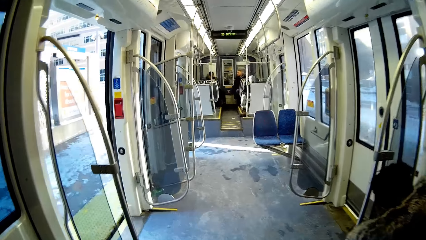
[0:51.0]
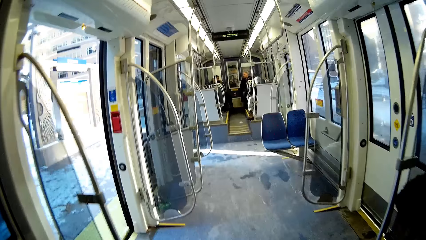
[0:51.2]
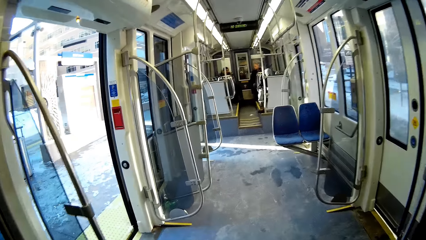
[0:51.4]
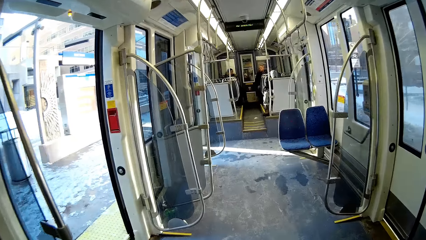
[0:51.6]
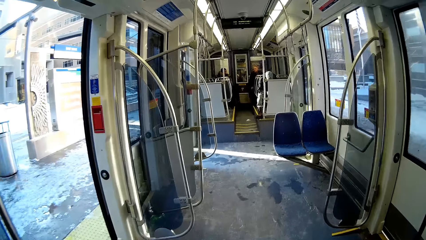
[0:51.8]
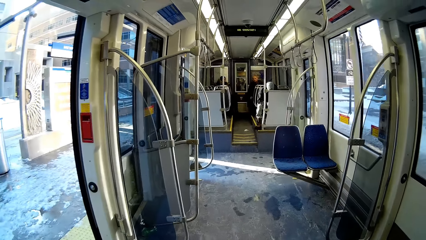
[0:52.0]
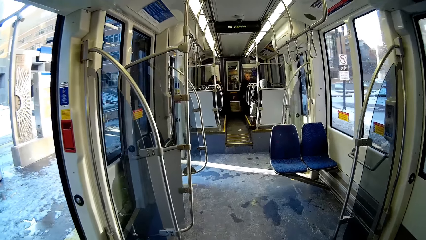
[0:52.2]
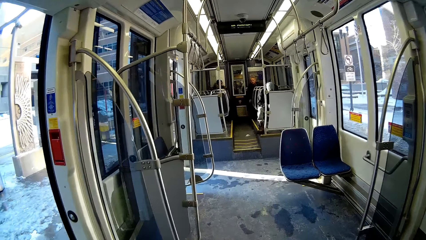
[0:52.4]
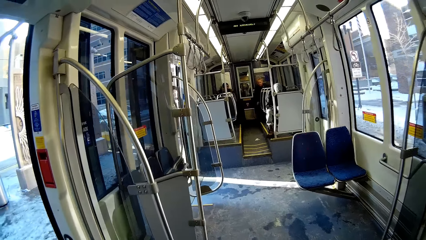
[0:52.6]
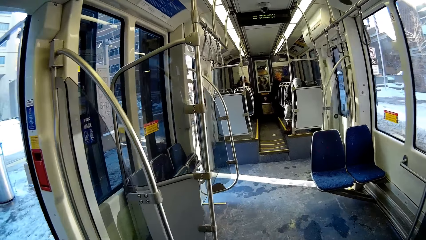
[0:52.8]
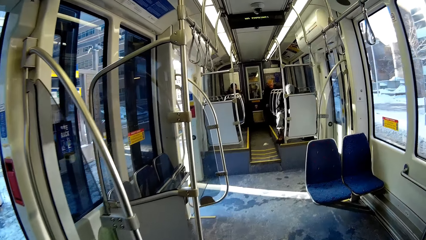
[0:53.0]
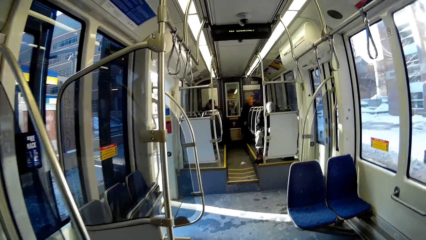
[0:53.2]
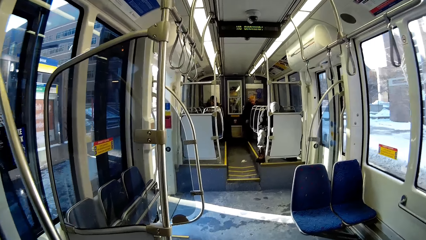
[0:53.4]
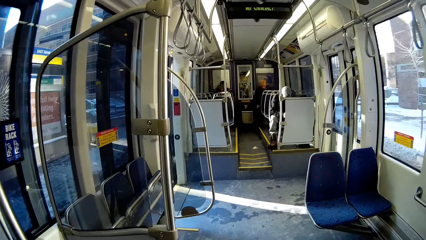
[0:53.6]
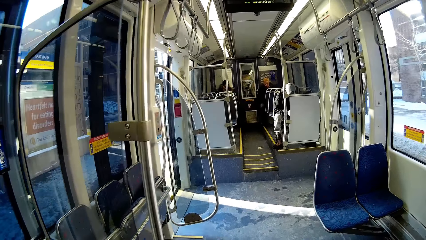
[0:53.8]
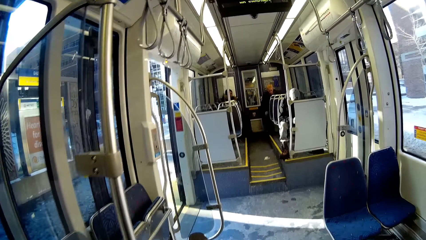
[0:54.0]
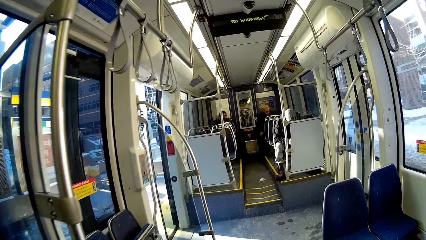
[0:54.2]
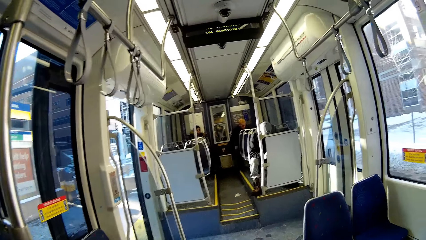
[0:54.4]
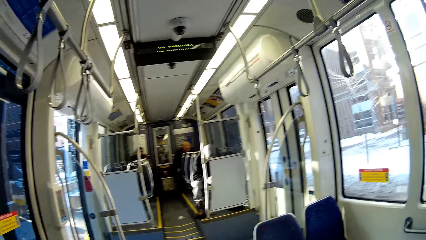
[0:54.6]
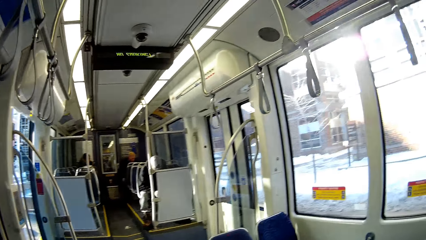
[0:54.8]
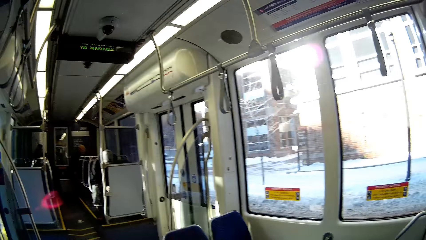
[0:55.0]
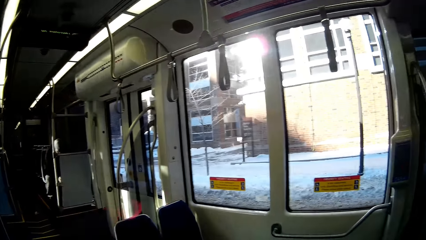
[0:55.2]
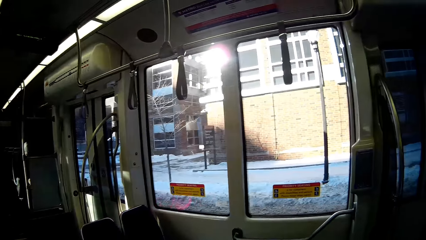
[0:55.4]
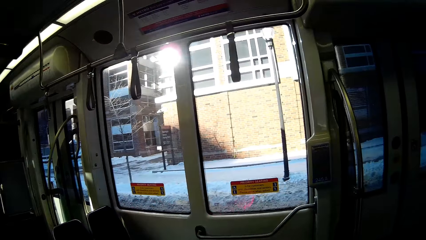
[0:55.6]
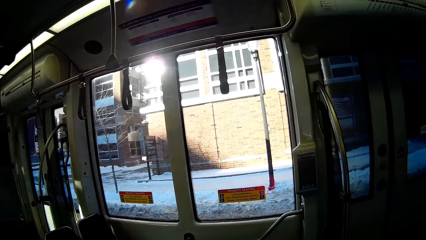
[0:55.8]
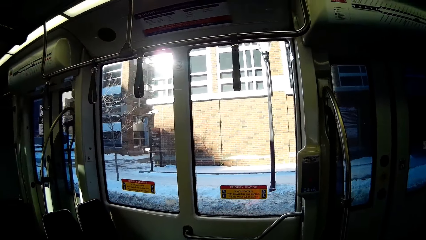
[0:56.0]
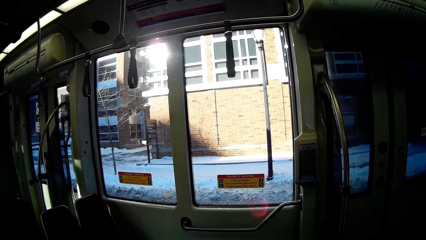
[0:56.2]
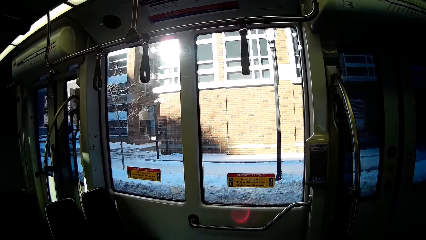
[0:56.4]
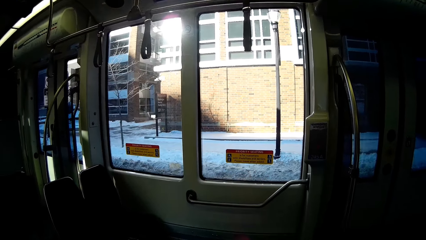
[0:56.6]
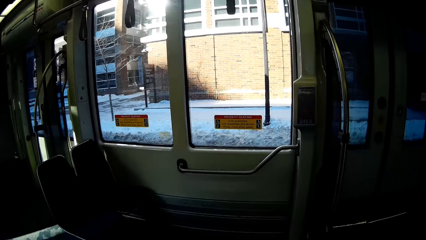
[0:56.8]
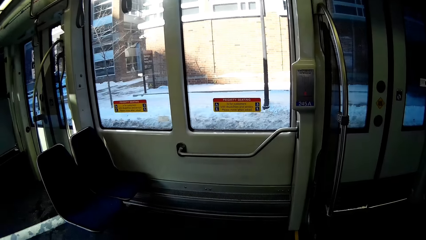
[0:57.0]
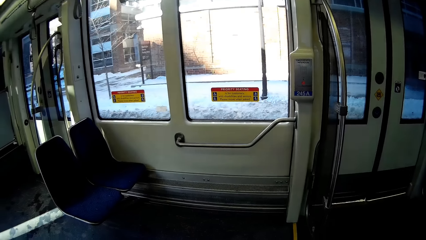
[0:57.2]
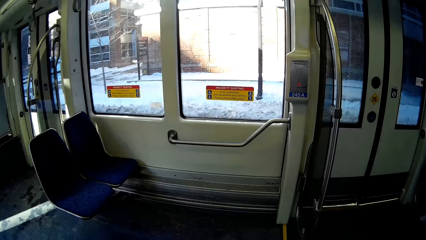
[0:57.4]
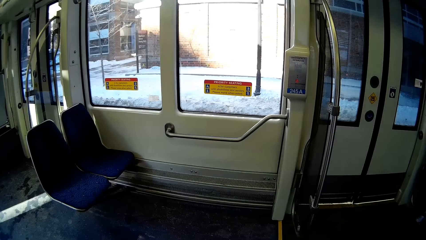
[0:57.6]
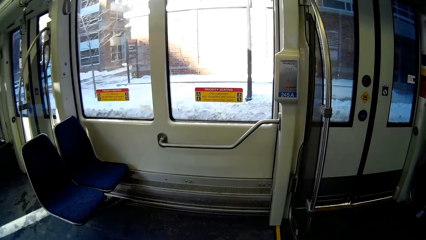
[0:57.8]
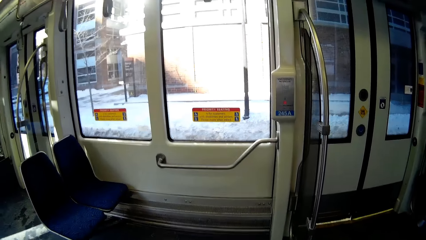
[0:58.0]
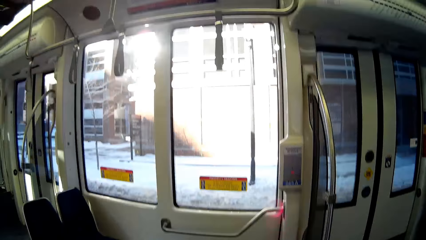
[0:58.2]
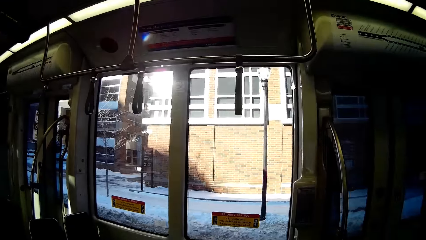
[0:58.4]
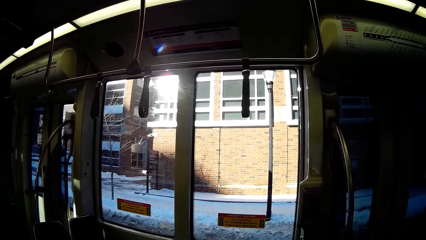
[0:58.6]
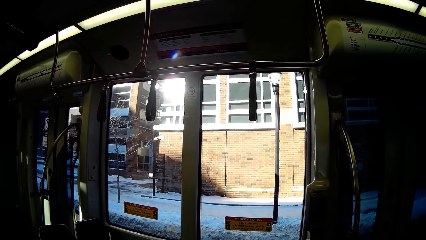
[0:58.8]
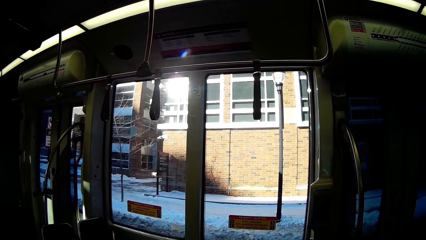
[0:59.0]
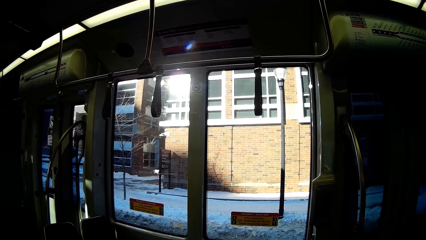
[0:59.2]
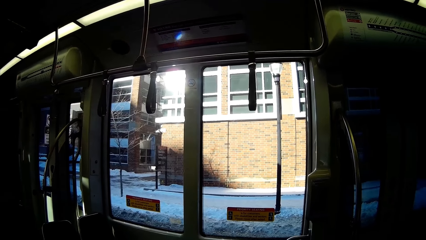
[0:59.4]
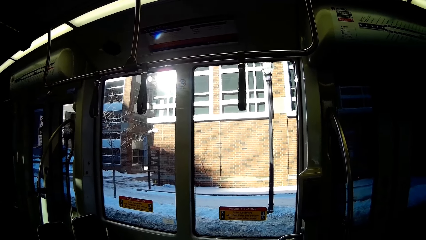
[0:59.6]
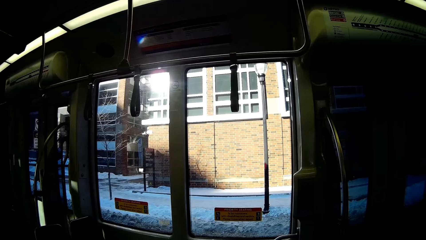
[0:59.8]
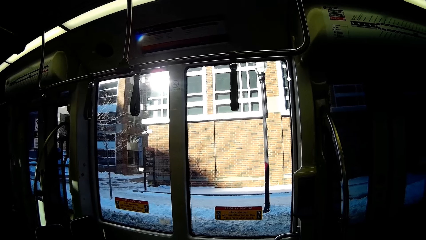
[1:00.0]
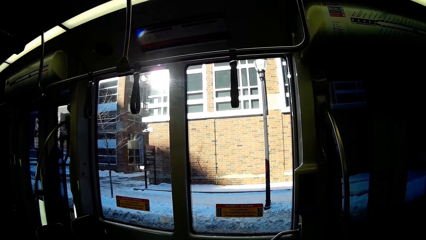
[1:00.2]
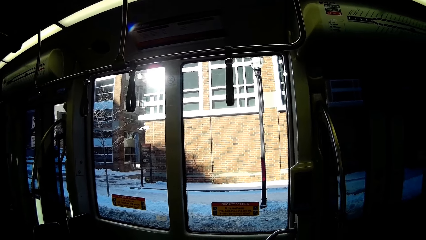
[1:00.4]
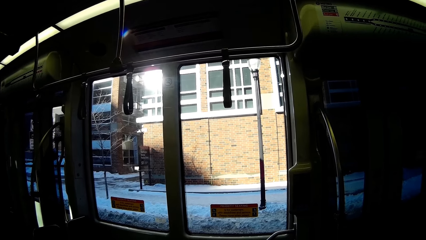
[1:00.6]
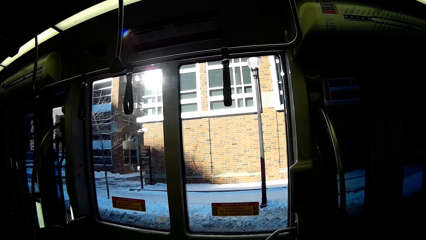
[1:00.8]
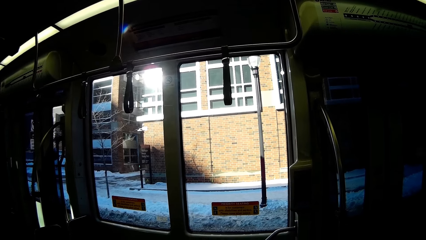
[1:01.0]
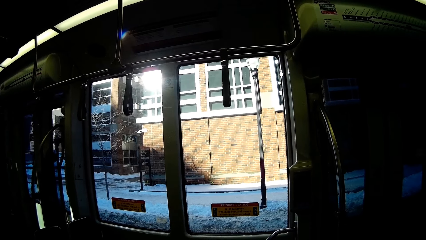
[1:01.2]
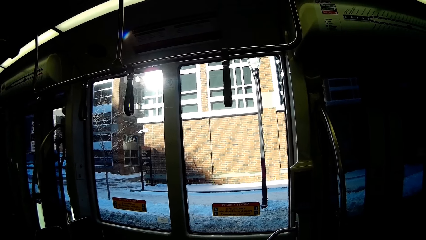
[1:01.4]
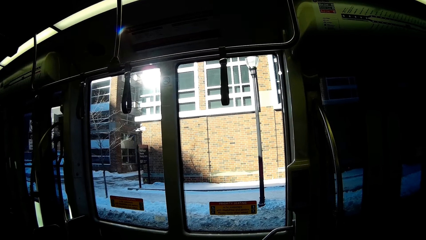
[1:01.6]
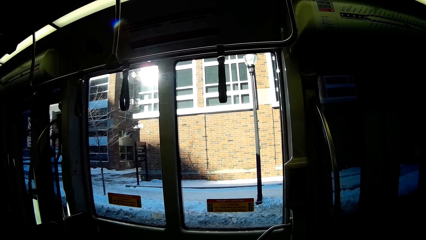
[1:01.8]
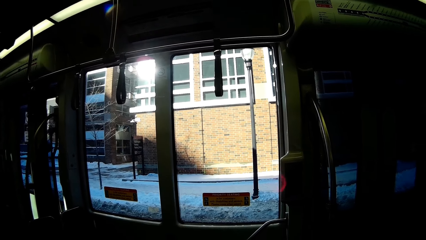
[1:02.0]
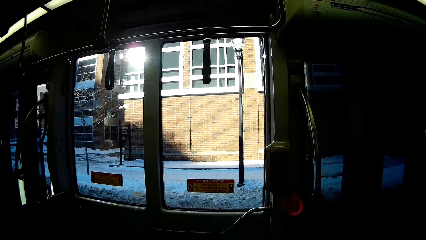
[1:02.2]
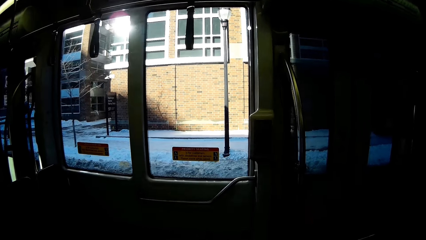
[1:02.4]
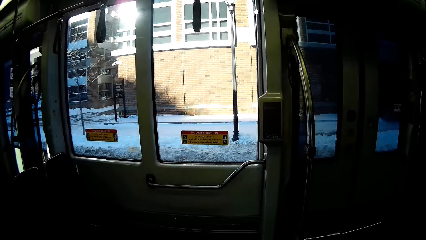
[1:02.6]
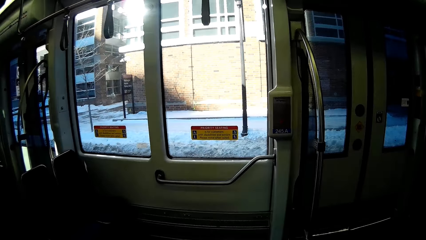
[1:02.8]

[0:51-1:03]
The camera wearer stares at the train.

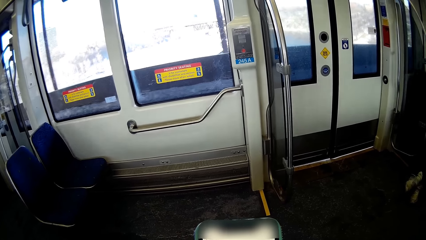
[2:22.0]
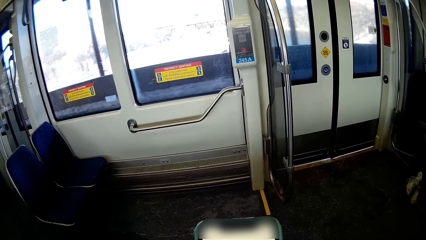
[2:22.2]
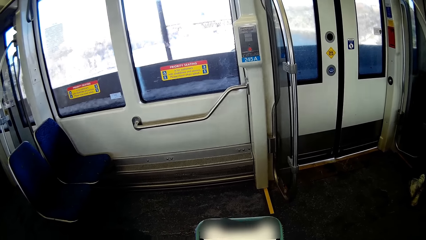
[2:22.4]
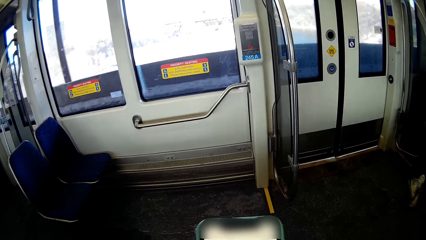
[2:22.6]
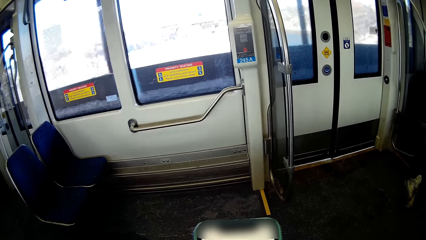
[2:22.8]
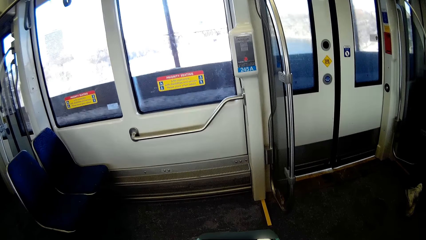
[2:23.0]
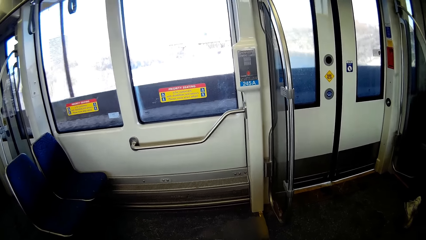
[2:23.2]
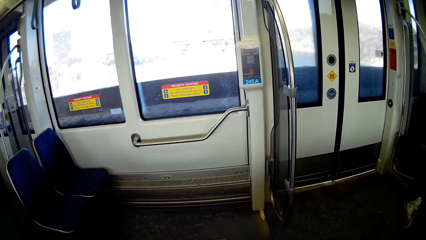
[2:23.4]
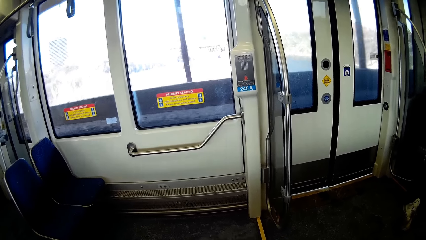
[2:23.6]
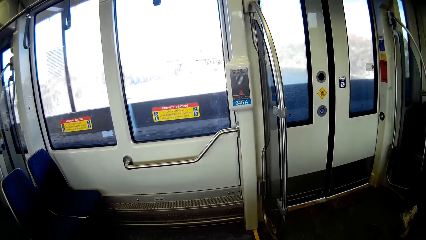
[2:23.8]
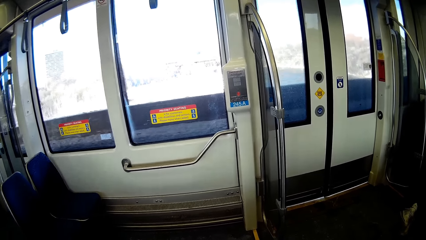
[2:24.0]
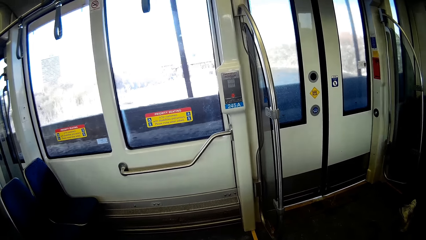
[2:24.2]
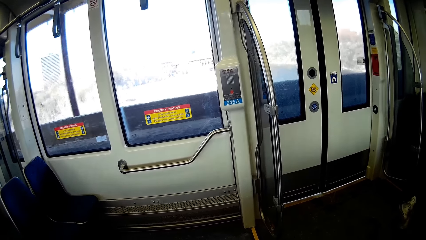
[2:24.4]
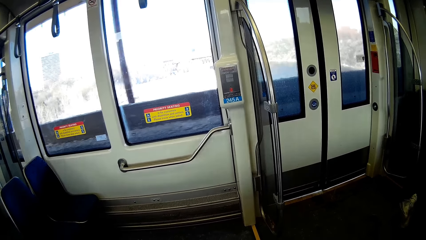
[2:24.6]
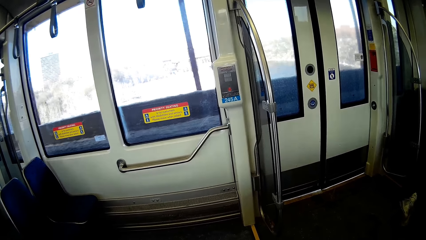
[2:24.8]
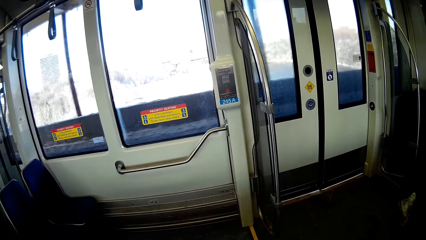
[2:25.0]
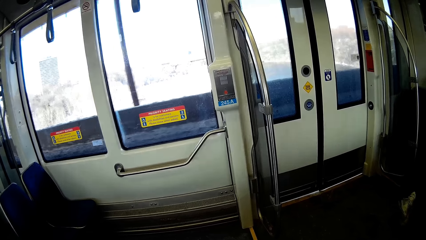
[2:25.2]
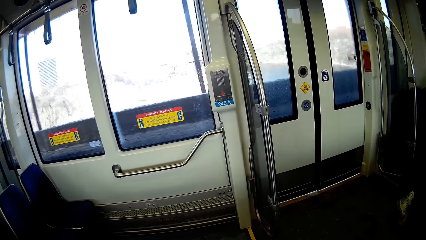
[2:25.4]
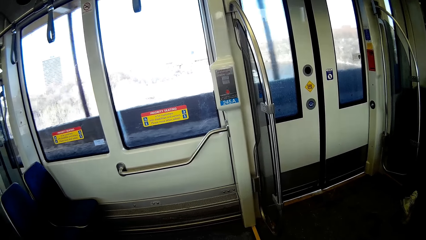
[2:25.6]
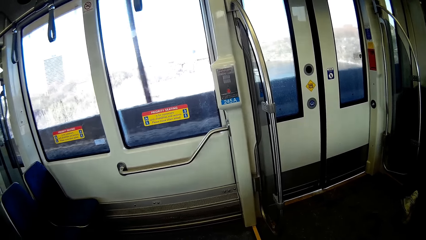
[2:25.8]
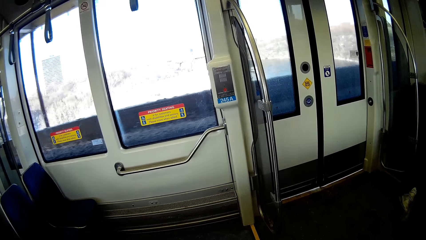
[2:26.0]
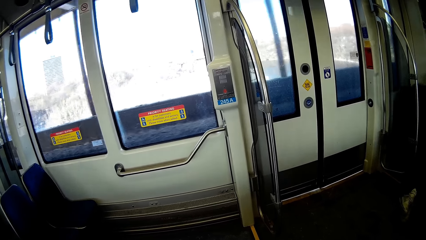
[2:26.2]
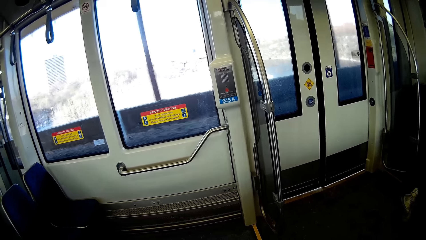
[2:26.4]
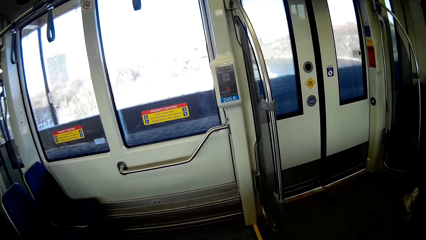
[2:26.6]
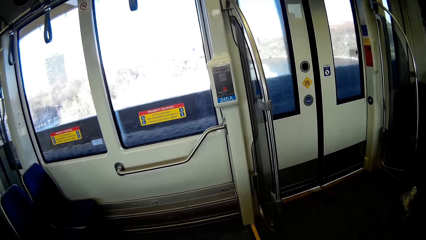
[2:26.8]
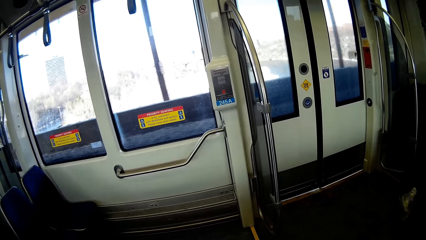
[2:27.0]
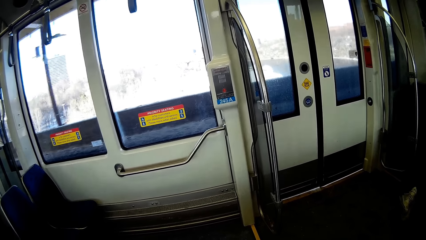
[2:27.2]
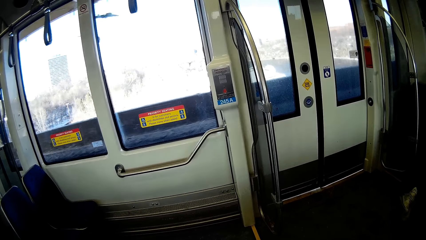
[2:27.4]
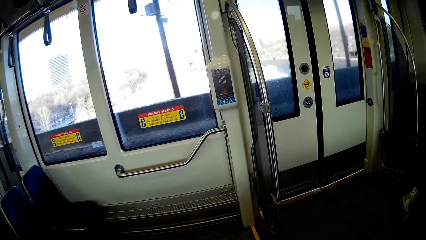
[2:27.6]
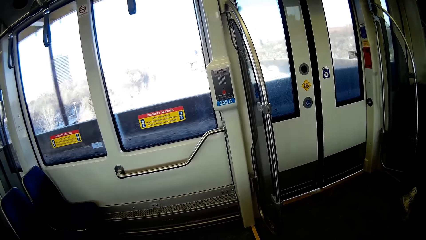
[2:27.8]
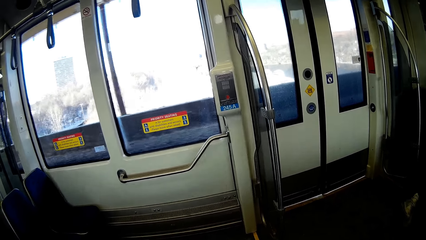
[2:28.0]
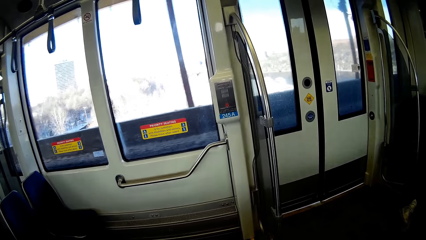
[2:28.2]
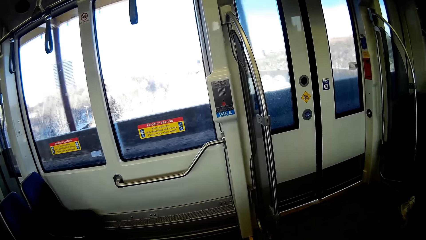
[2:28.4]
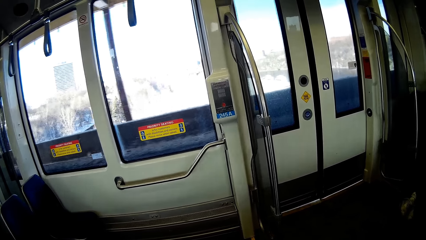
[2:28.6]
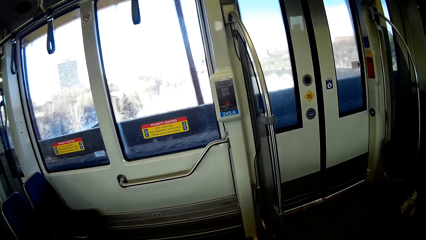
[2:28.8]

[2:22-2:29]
The camera wearer stares at the train.
